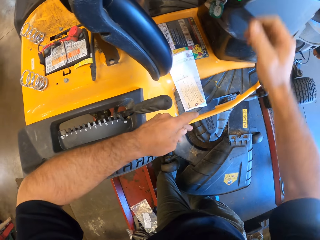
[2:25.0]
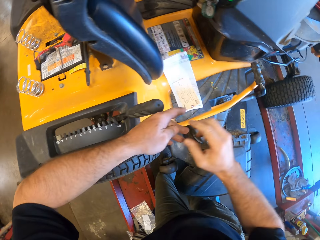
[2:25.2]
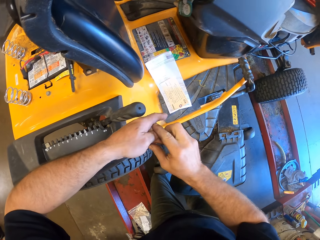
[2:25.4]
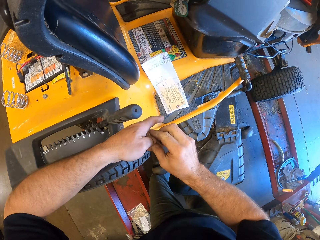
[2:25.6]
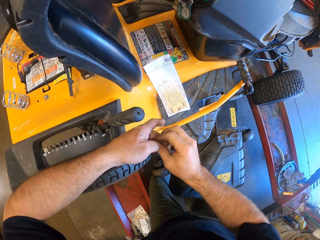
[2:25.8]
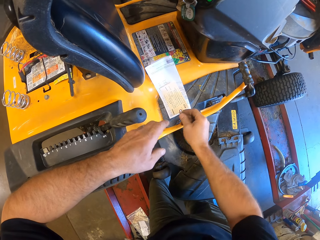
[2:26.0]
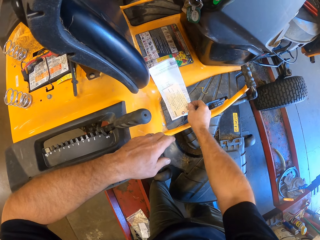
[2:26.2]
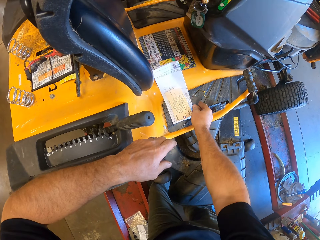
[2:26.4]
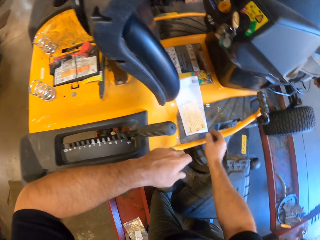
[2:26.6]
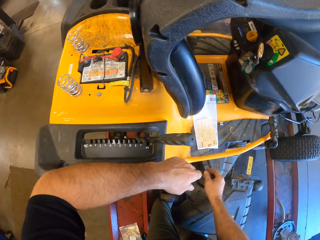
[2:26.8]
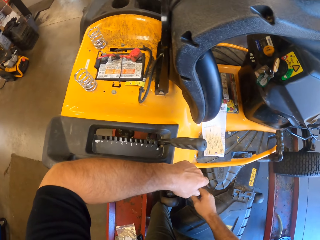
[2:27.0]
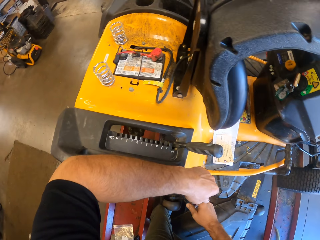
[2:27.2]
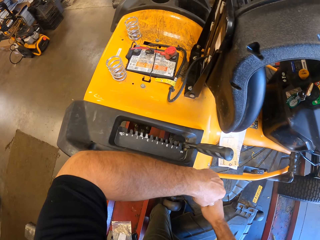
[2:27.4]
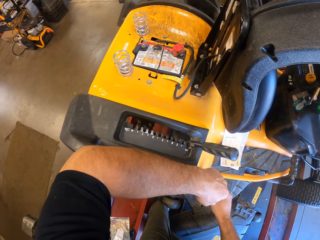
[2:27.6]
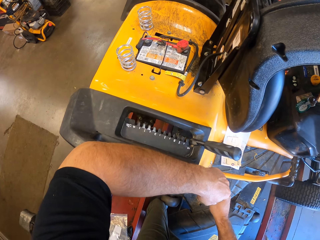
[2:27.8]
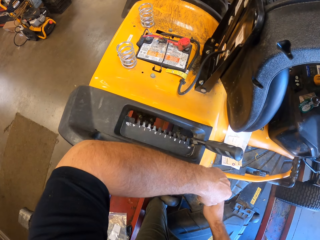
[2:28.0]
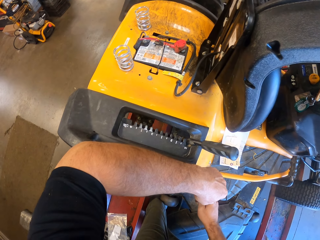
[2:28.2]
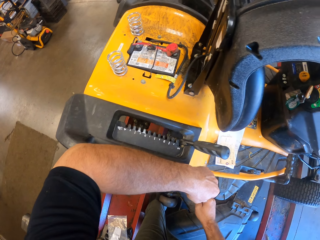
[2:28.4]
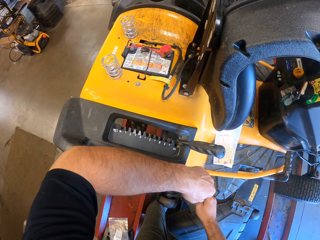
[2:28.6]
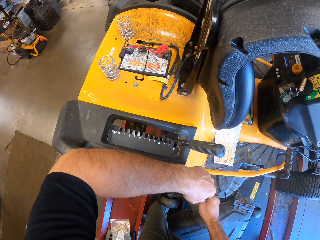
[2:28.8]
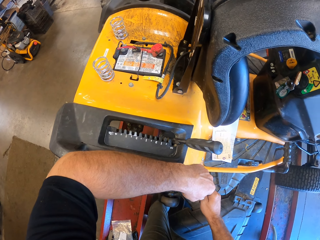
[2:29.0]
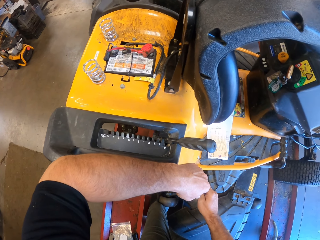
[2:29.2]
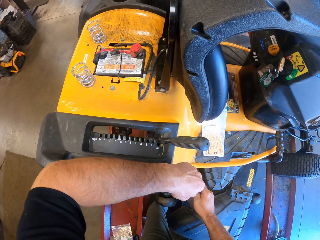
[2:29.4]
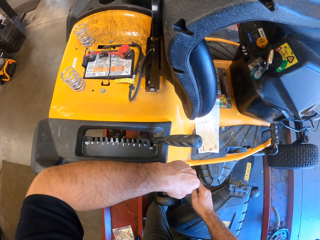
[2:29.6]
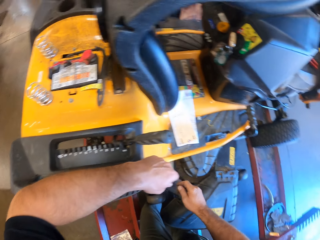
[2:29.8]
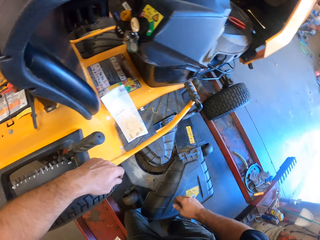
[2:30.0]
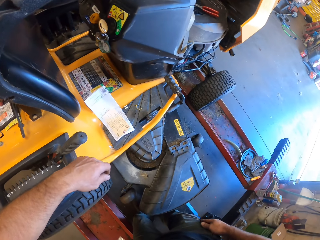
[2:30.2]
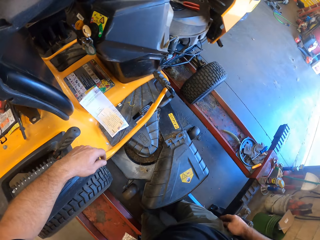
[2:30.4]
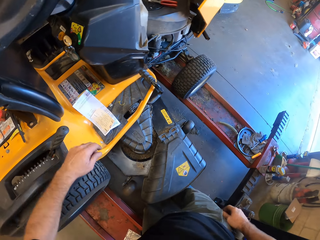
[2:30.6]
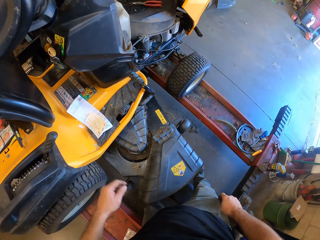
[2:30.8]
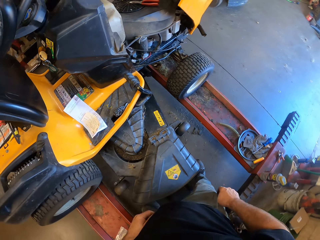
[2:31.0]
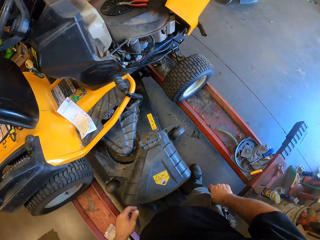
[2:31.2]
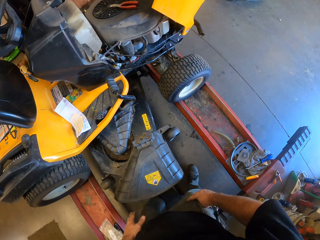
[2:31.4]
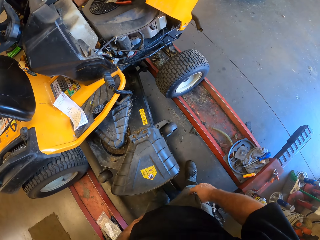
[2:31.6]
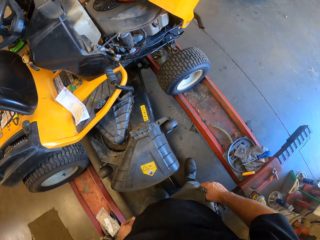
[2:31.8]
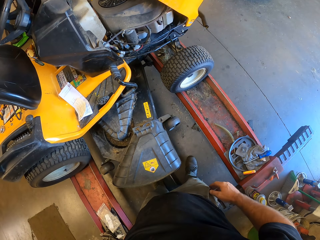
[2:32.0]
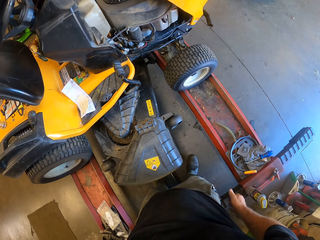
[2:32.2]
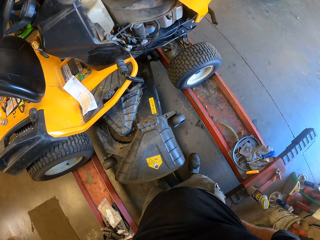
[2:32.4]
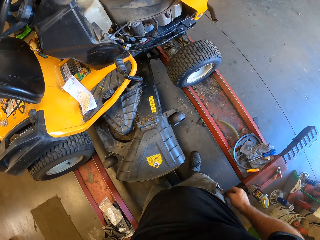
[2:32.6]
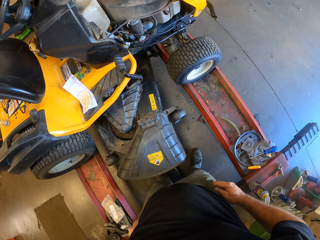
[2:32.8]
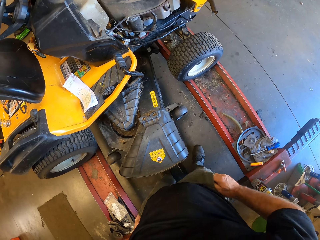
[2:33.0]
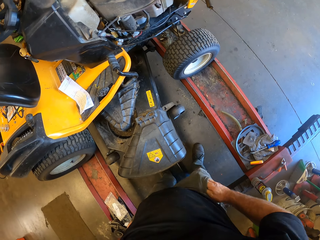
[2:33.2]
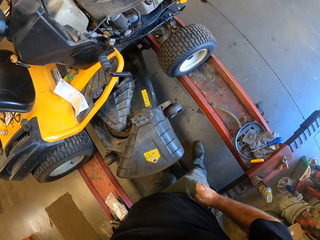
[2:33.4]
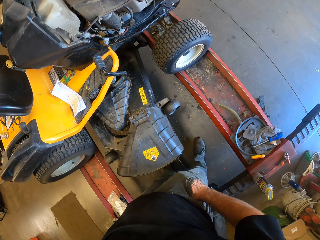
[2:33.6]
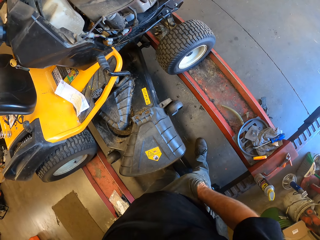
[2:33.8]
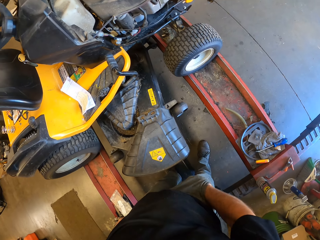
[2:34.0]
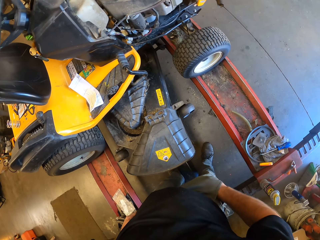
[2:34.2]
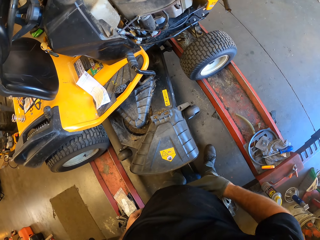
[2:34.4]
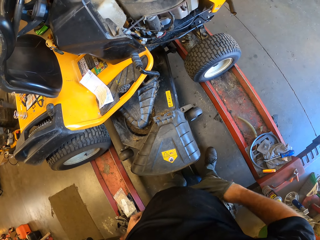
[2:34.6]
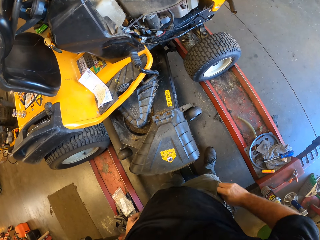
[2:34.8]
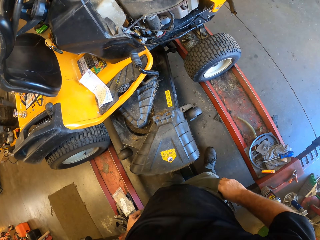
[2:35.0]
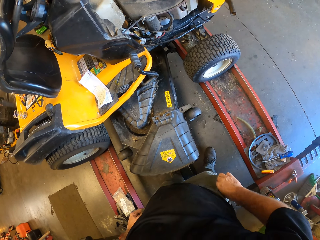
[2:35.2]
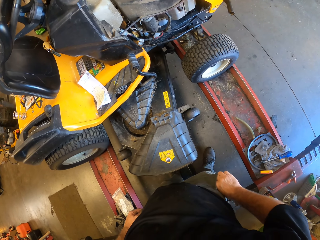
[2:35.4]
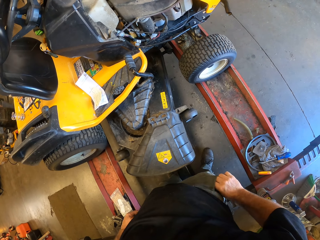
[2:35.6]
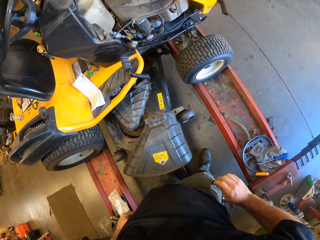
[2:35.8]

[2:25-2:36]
The camera wearer picks a car fuse from the left hand and places the car fuse on the lawn flite. He drops a connector on the motor body. He moves beside the lawn flite and stands beside the lawn flite. He puts his hand inside his pocket.

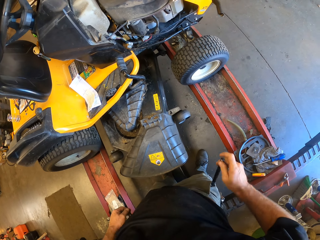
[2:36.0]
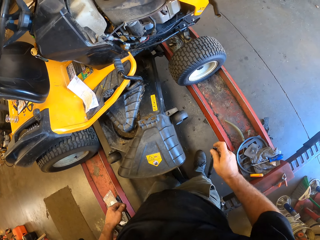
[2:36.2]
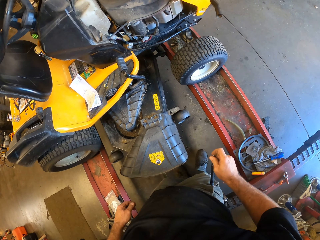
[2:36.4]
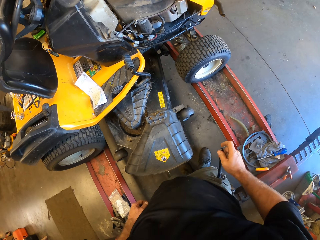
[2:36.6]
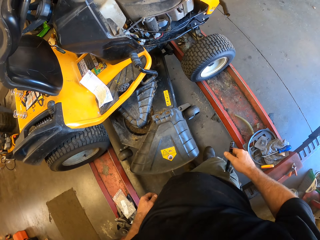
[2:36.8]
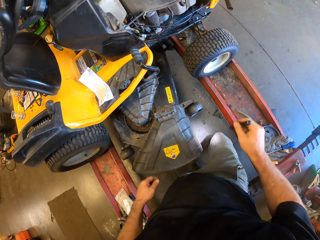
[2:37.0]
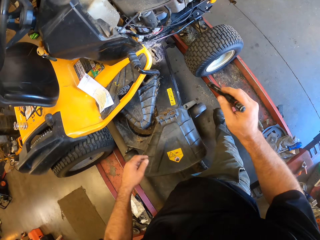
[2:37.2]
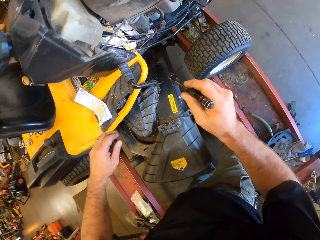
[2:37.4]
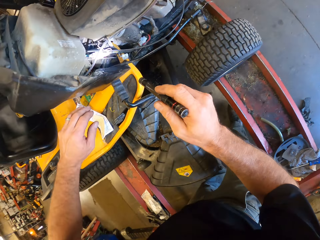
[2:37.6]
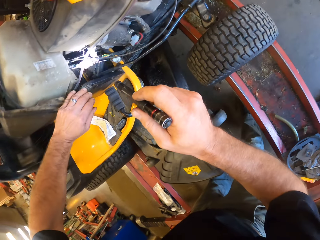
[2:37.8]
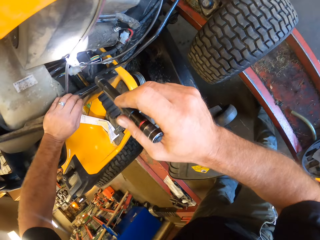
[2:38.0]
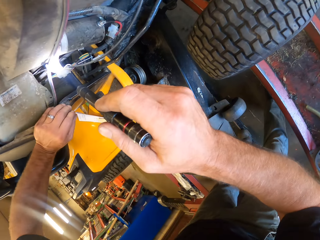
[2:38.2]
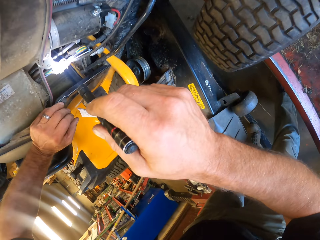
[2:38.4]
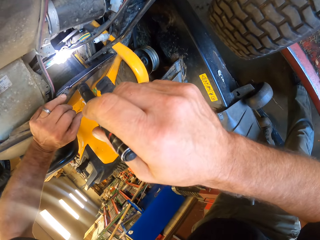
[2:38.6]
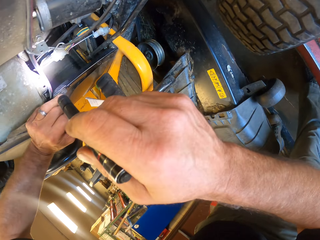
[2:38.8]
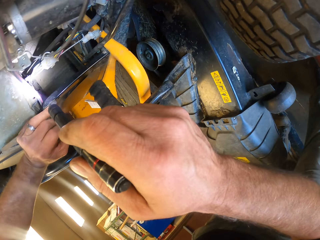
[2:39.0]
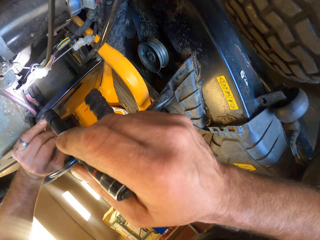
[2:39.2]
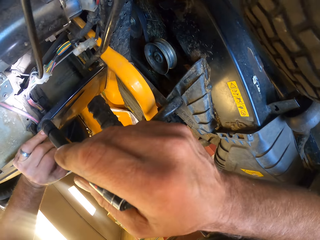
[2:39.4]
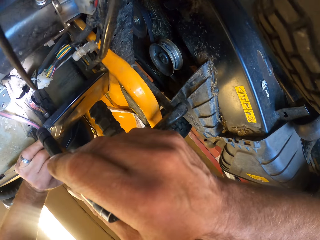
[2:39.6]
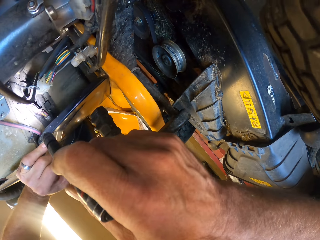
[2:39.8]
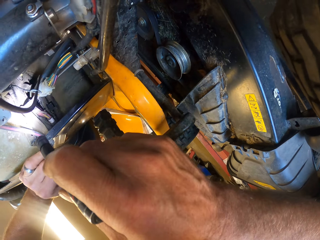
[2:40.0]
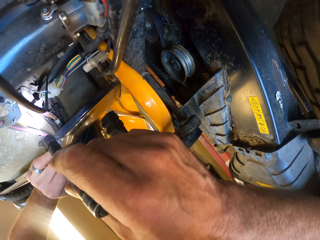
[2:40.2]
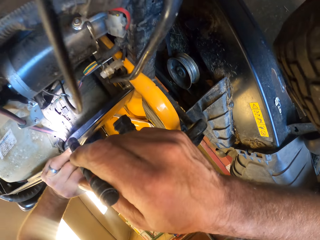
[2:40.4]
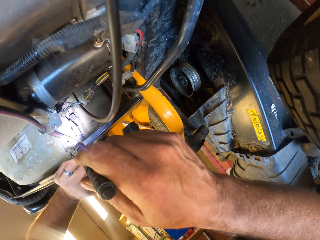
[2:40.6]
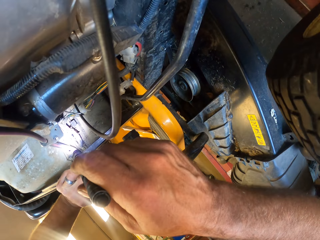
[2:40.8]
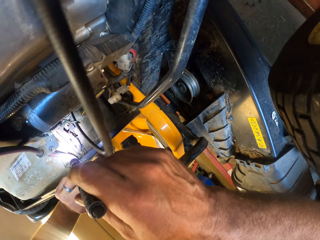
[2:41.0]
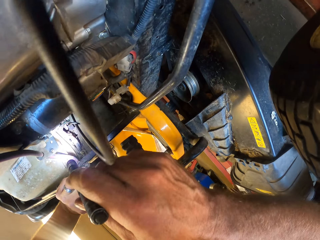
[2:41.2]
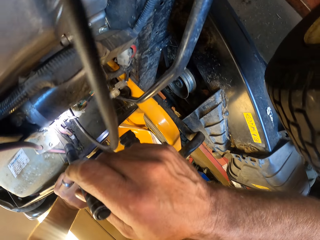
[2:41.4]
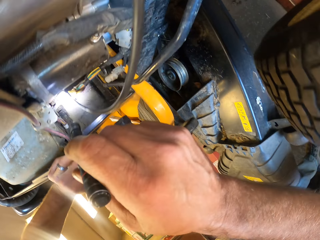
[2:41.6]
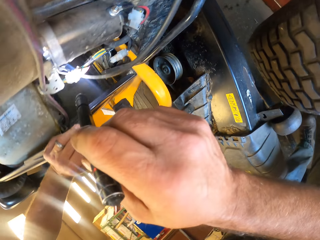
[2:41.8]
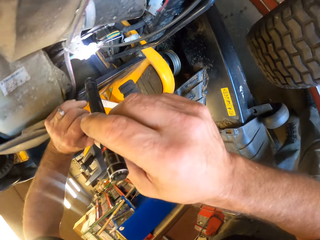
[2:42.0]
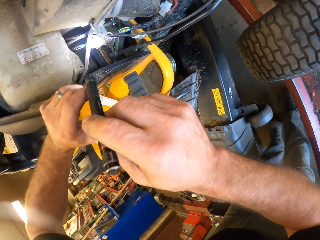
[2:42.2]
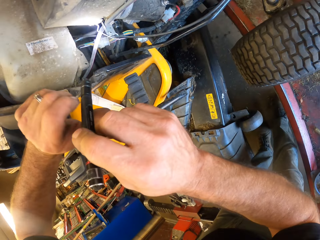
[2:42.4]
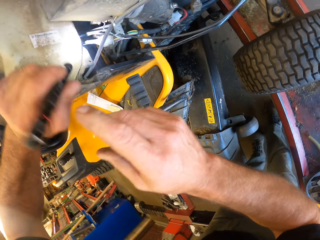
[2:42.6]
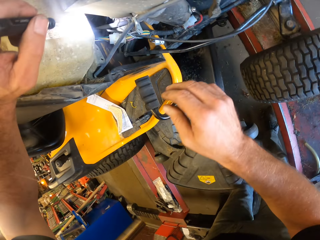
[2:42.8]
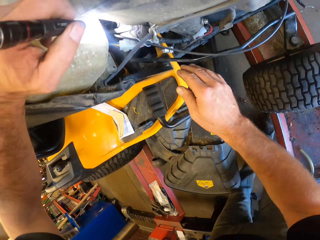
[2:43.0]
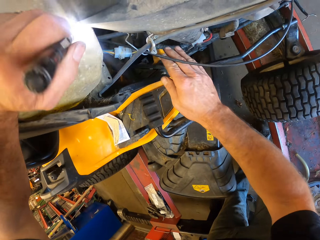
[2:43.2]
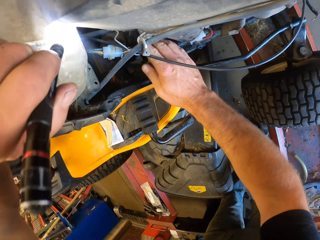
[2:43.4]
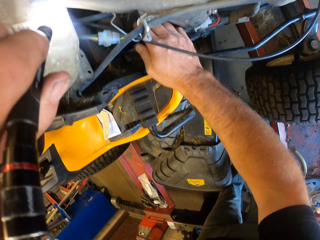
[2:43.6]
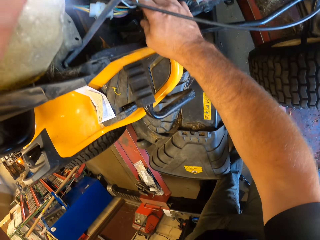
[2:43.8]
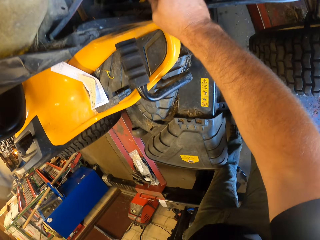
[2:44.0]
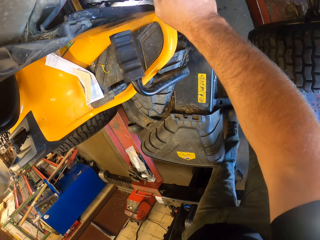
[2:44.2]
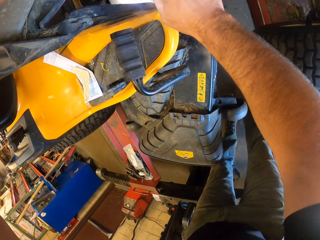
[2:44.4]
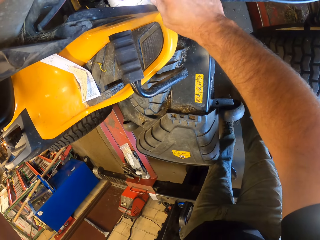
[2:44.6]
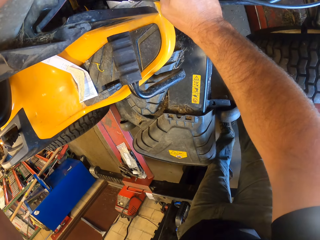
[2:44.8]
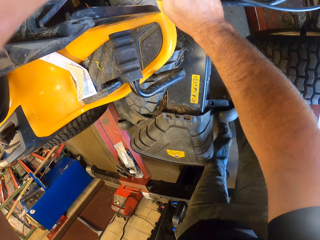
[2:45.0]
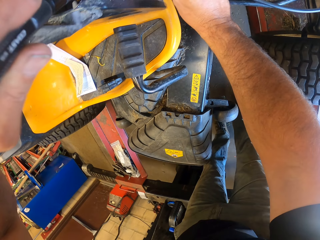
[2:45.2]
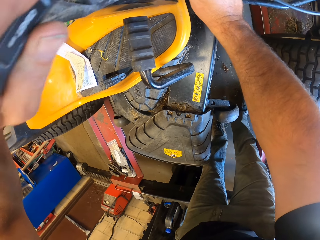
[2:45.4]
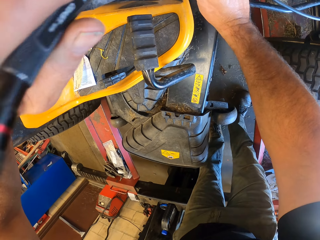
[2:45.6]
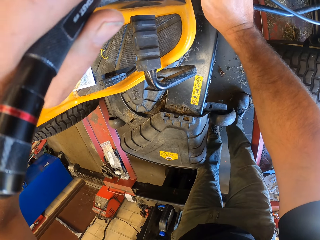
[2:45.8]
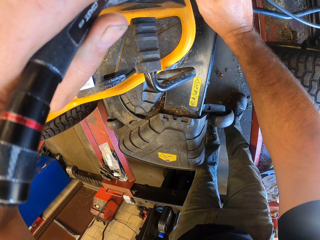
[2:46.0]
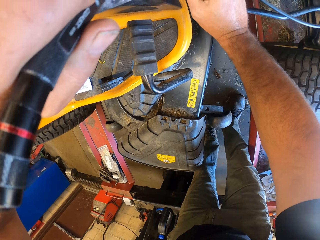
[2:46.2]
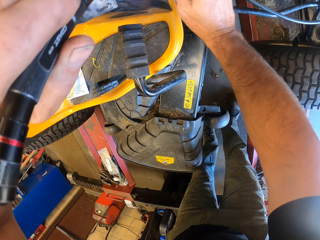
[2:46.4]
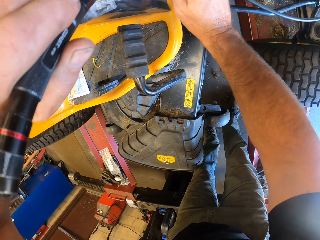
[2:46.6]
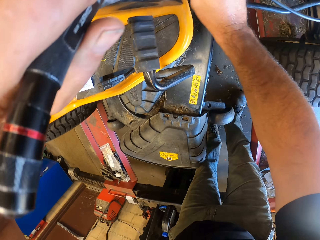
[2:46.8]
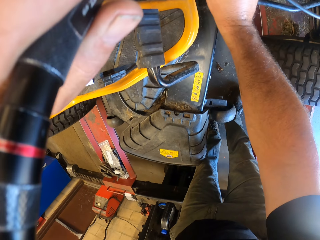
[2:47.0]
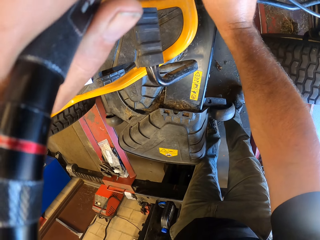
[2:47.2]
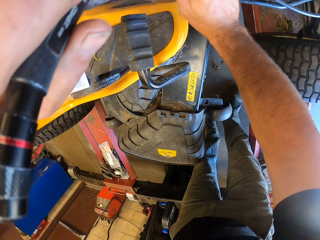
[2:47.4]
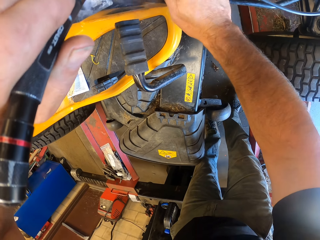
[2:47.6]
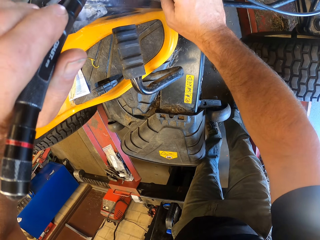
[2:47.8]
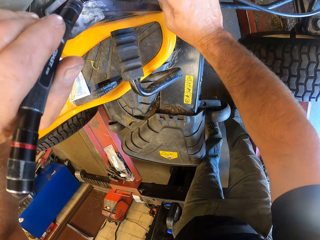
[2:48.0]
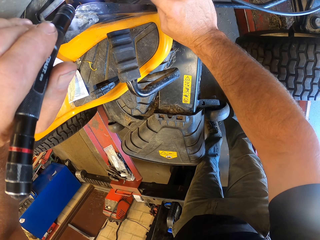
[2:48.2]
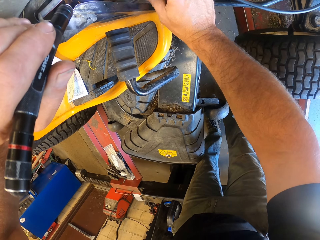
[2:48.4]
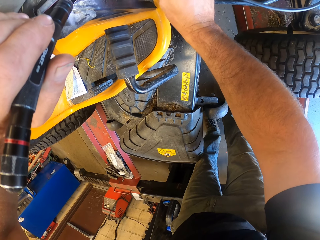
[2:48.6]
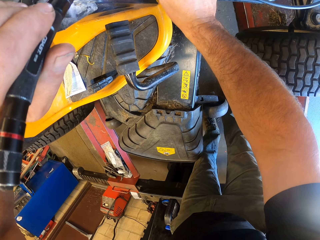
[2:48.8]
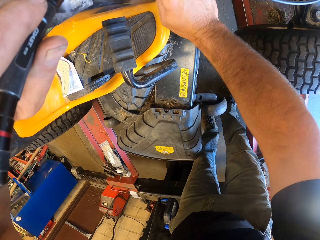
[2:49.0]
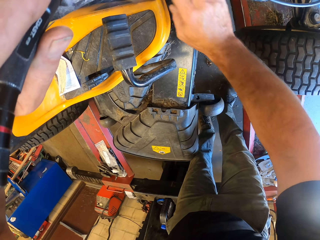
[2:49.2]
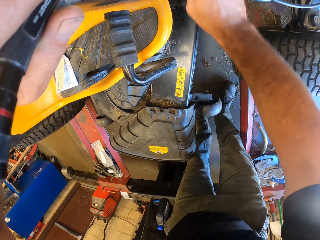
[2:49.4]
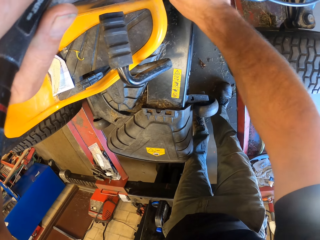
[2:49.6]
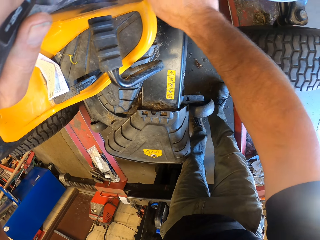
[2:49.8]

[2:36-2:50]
The camera wearer removes a flashlight from the pocket. He holds the flashlight or torchlight. He illuminates the wires on the lawn flite and leans the left hand on the lawn flite. He points the torchlight under the motor. He looks at the lawn flite parts. He moves the torchlight to his right hand. He touches the lawn flite with the right hand. He adjusts motor parts with his right hand.
